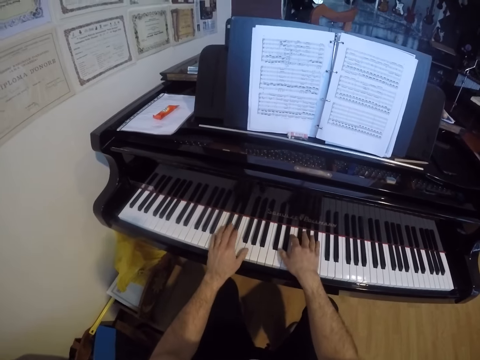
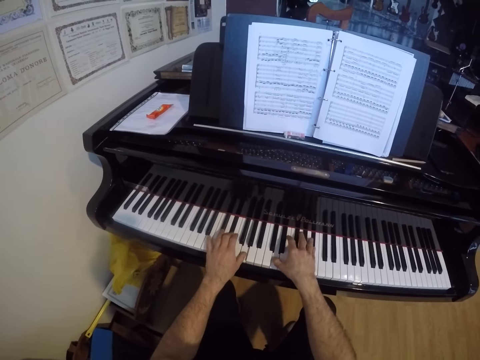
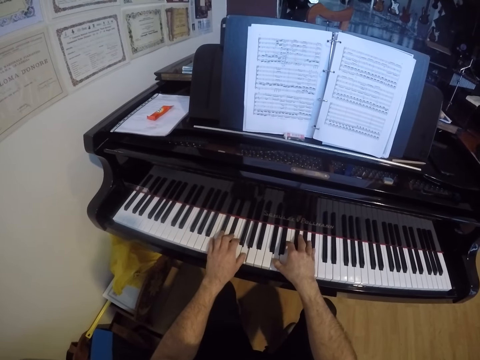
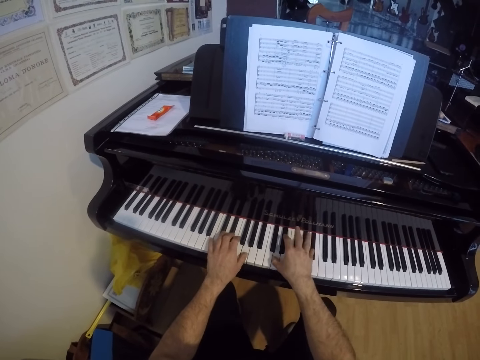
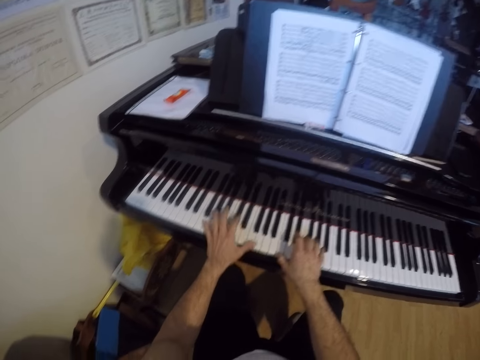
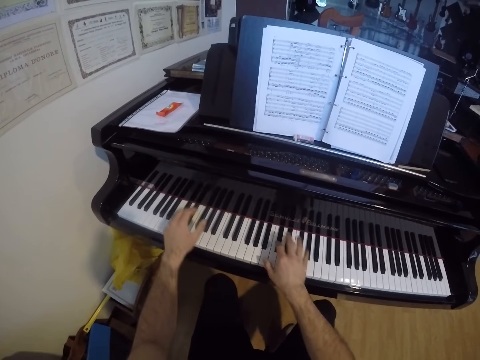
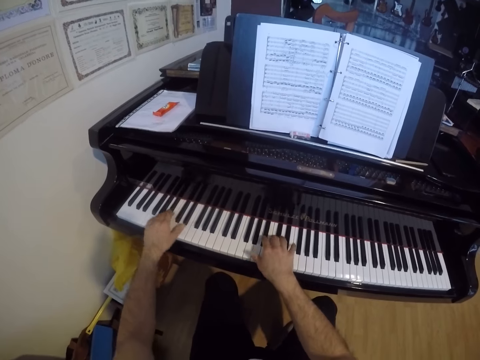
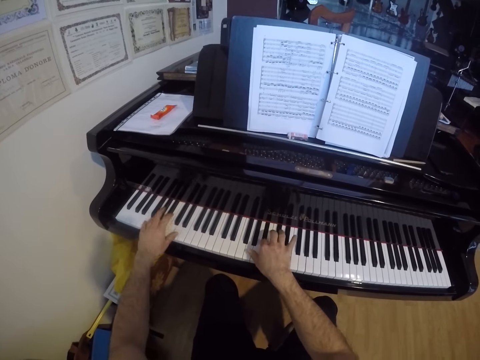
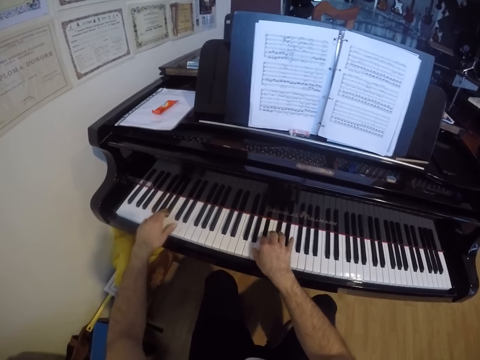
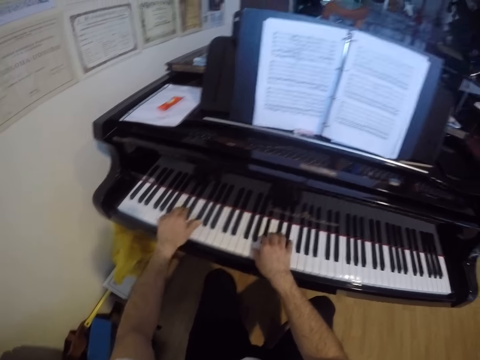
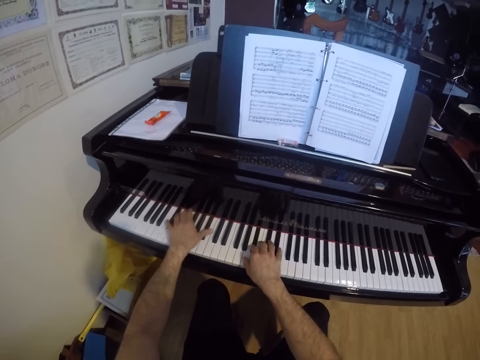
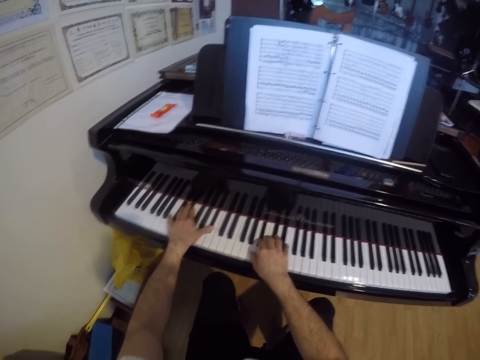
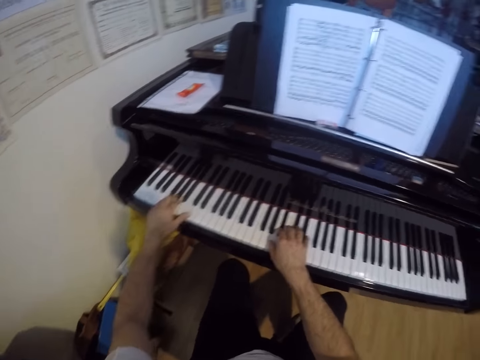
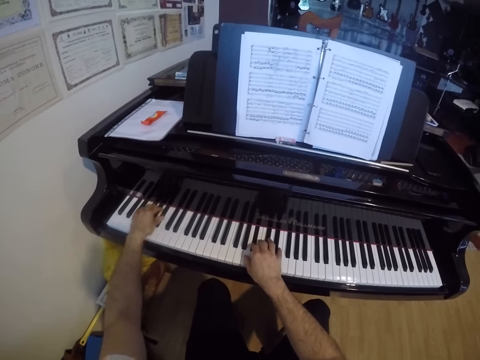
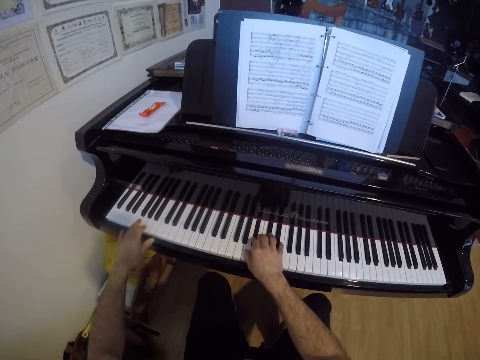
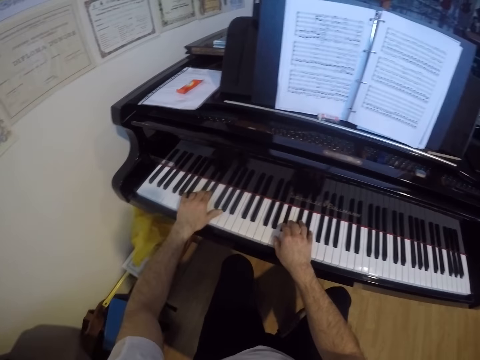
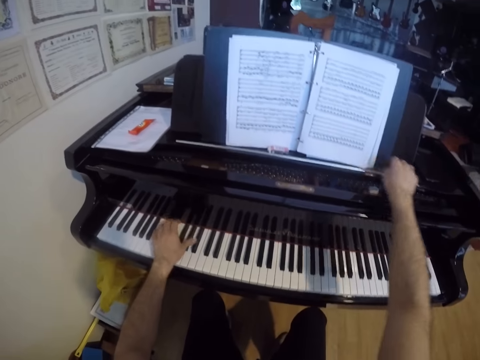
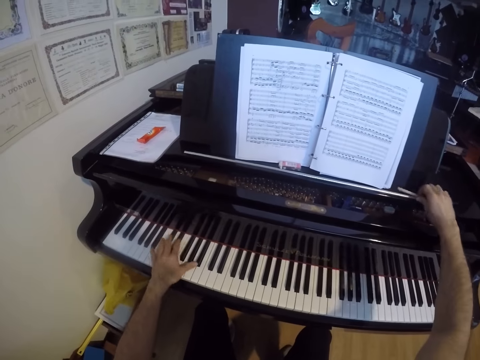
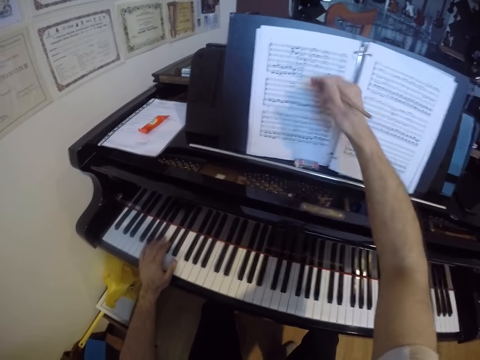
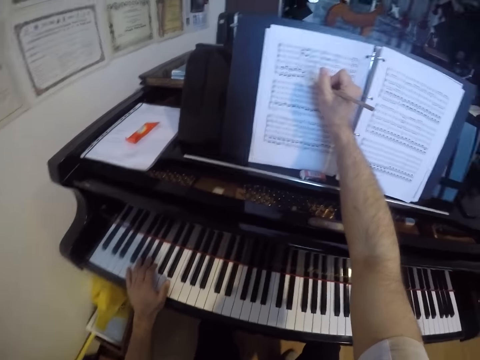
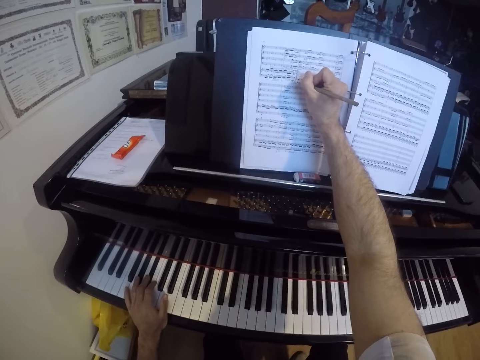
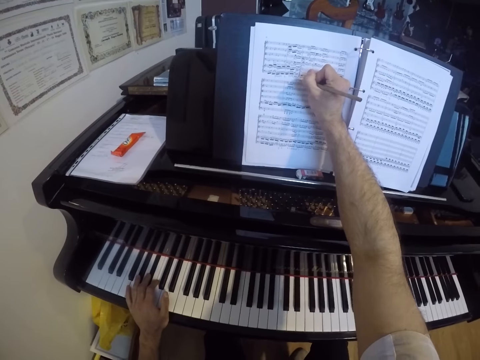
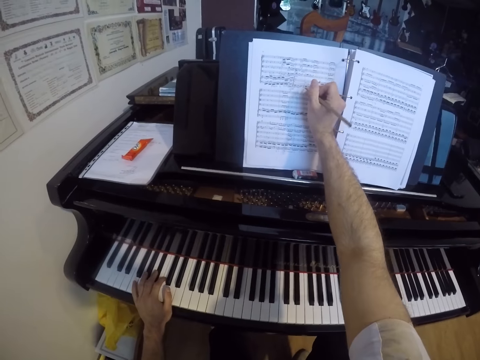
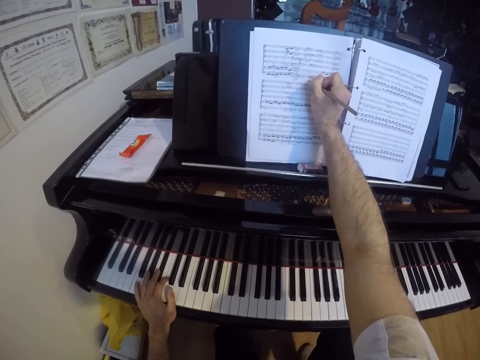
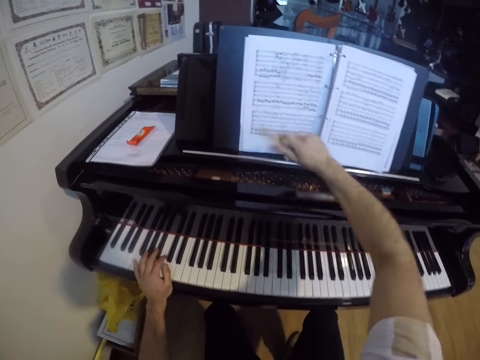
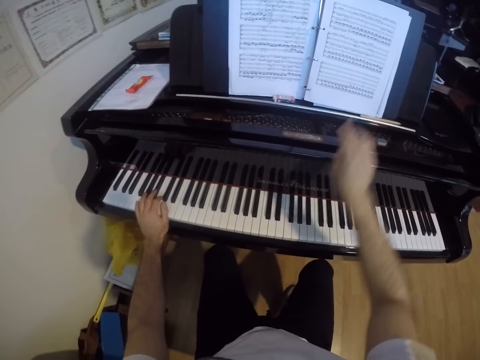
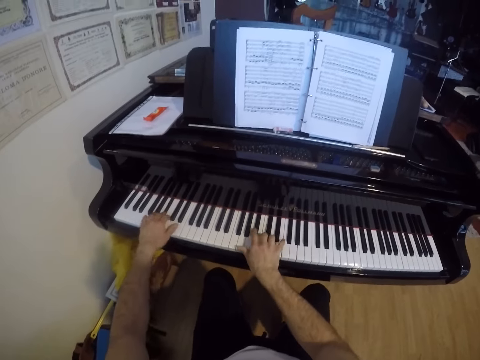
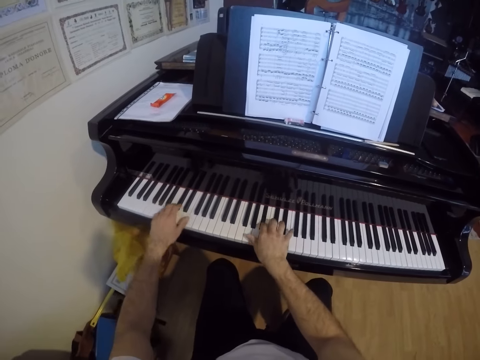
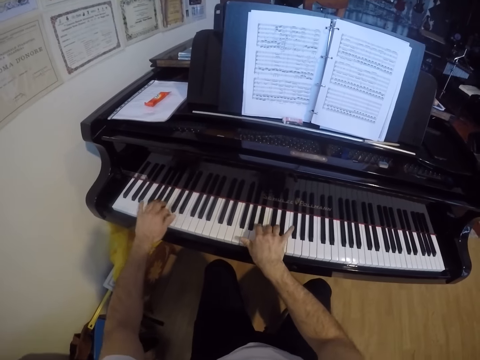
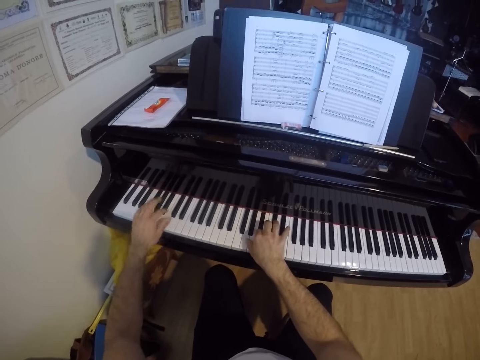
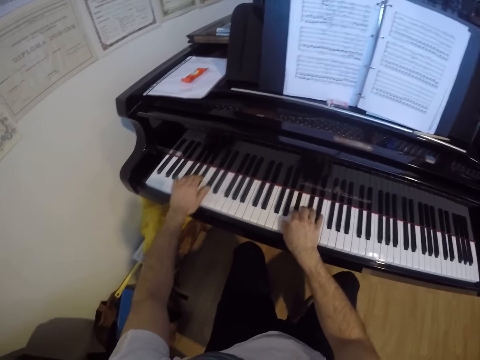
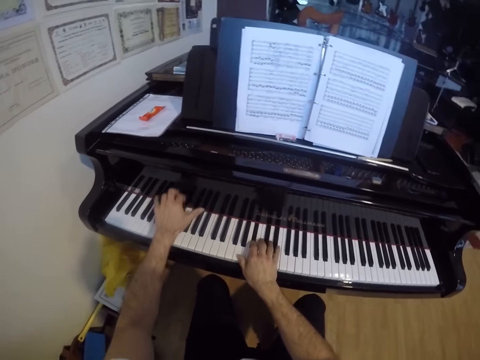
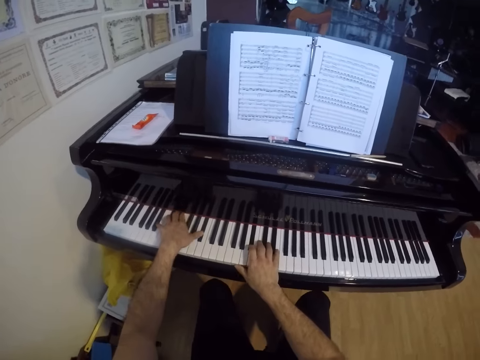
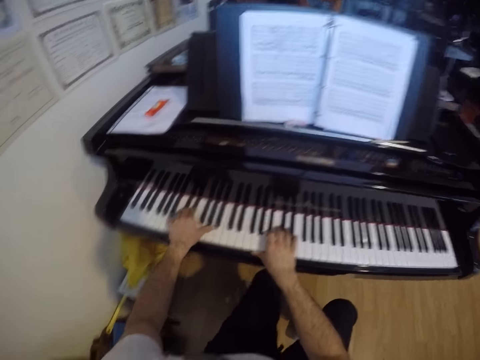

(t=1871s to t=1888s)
The camera wearer picks the pencil from the music rack with his right hand. He writes on the music sheet with the pencil in his right hand. He drops the pencil on the music rack with his right hand. He plays the keys on the keyboard of the grand piano with both hands.

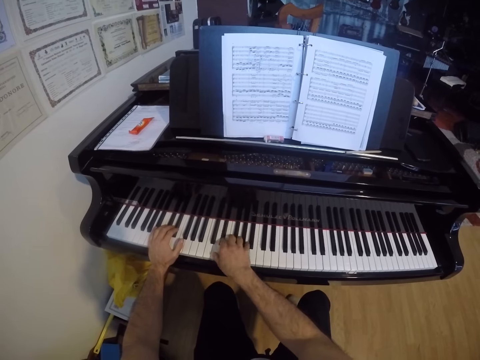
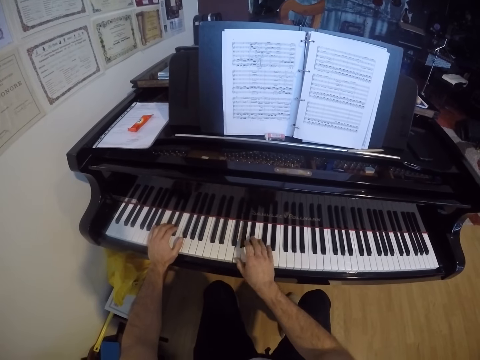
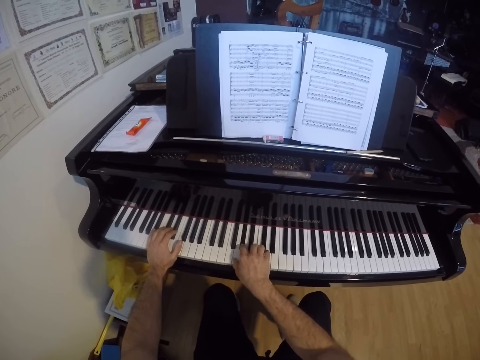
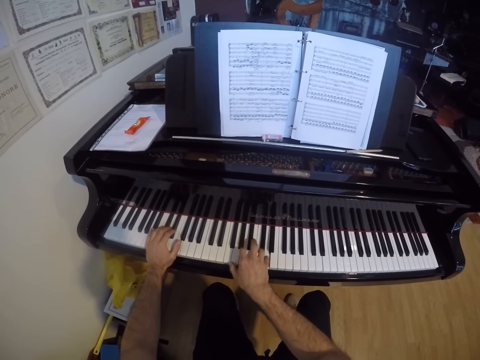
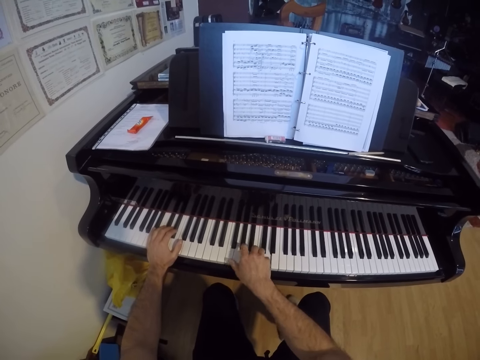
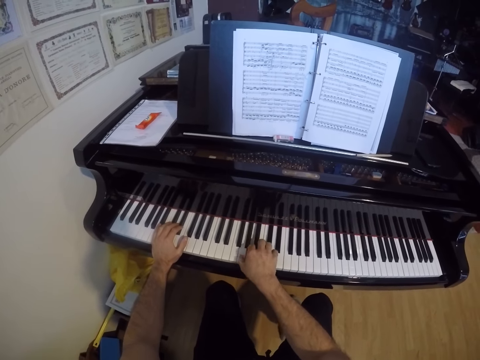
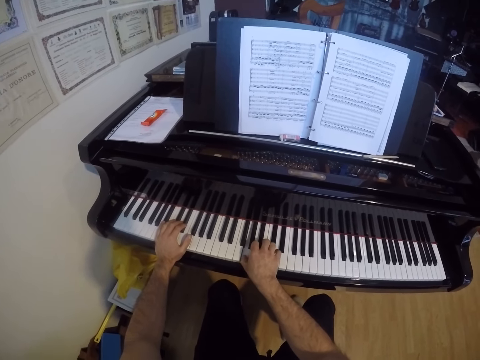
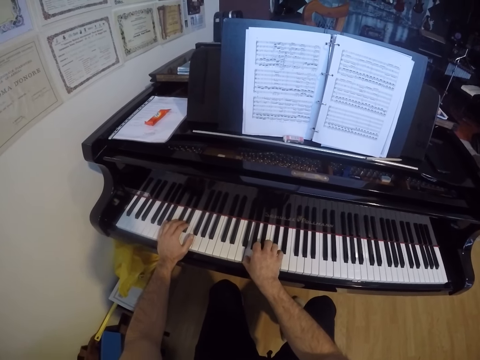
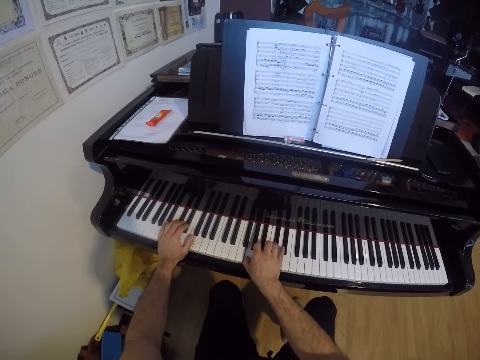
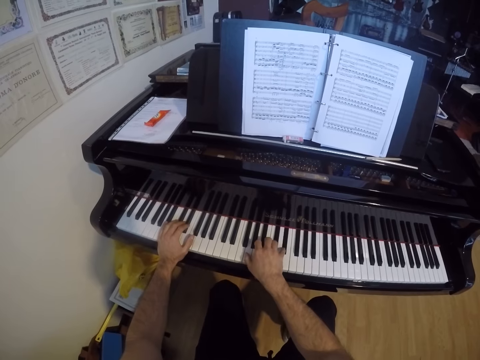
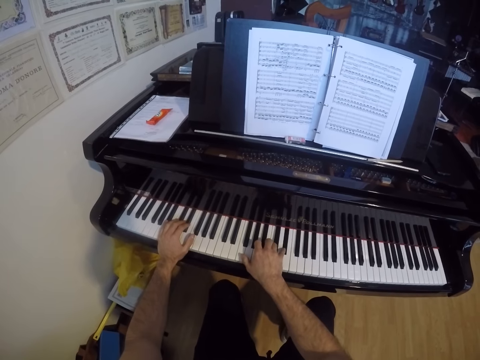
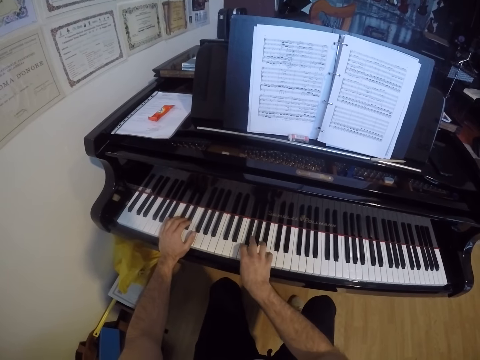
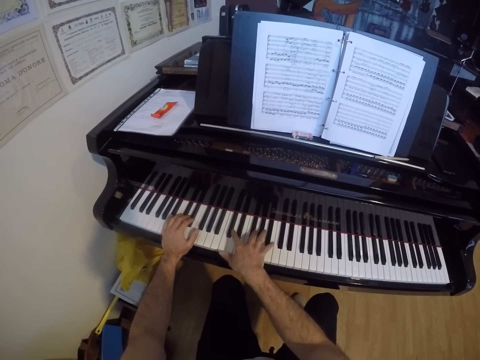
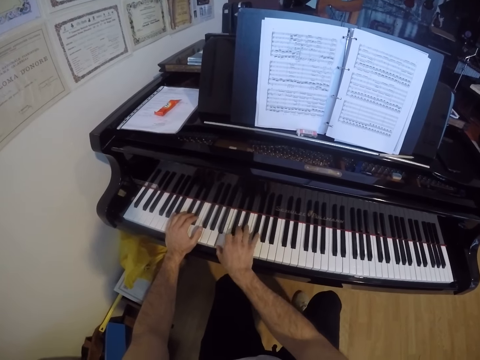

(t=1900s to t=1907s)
The camera wearer plays the piano with the right hand.
